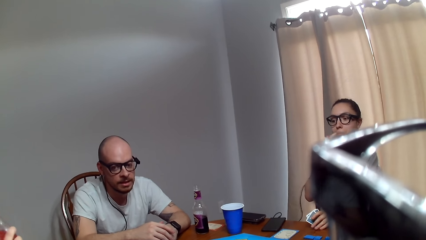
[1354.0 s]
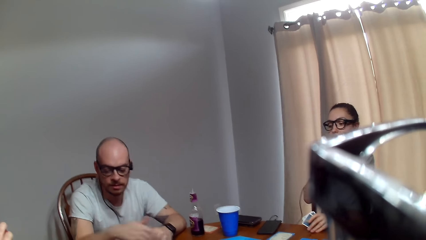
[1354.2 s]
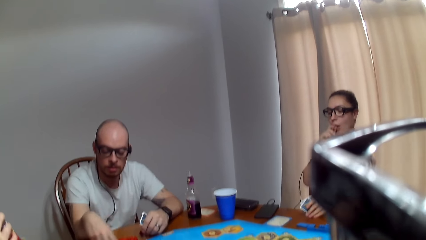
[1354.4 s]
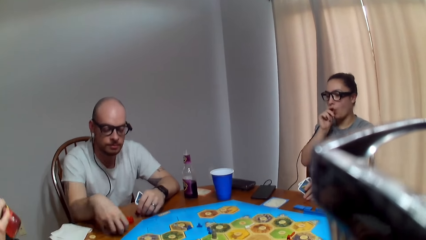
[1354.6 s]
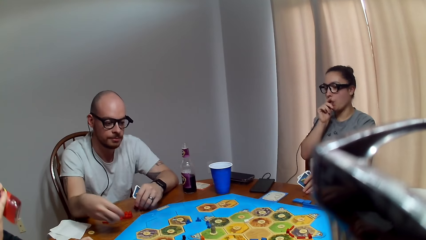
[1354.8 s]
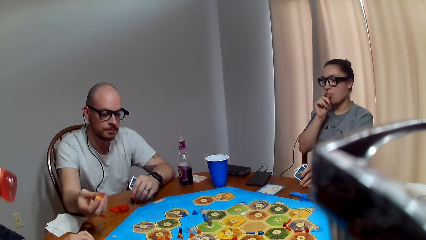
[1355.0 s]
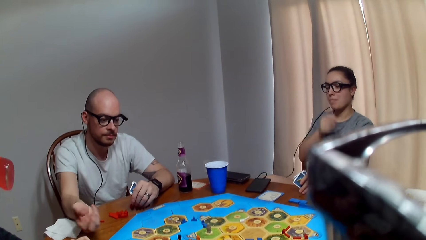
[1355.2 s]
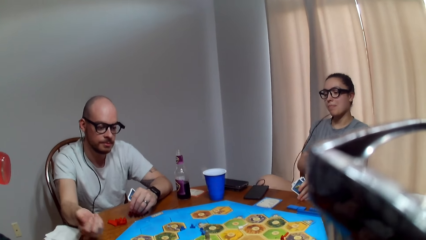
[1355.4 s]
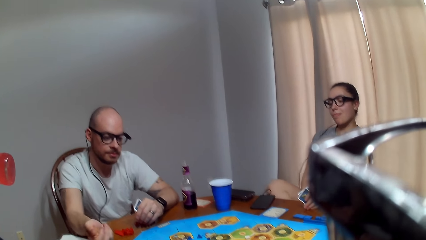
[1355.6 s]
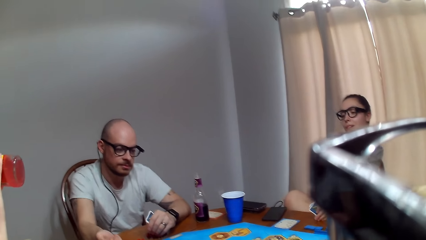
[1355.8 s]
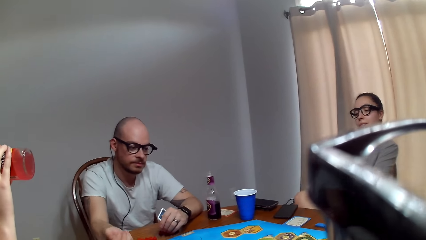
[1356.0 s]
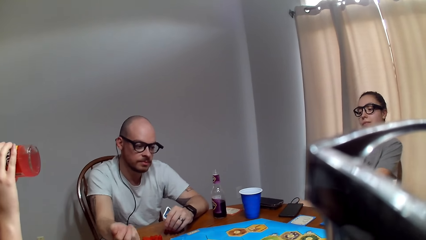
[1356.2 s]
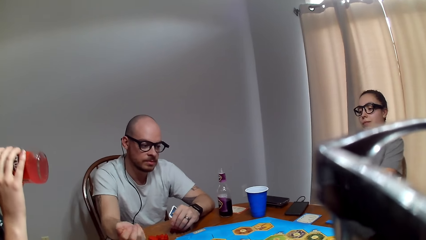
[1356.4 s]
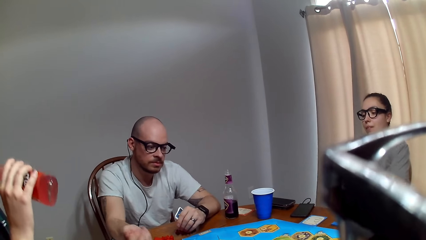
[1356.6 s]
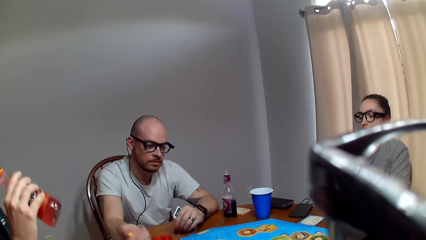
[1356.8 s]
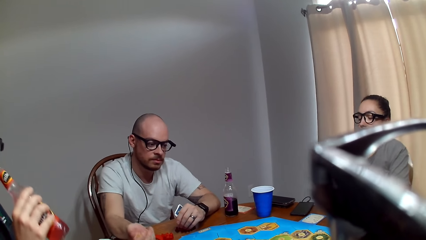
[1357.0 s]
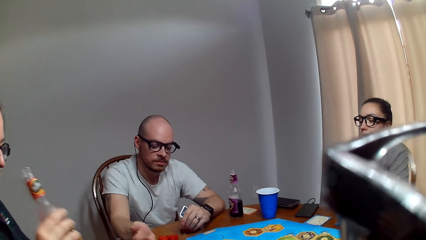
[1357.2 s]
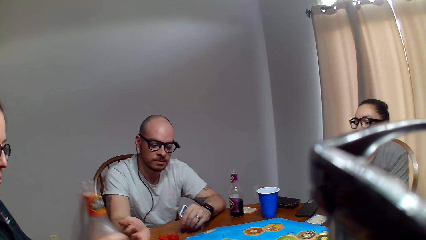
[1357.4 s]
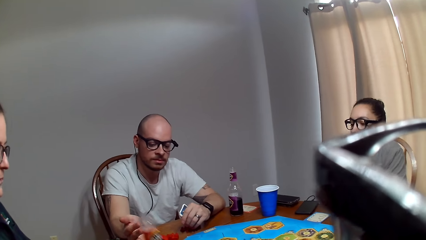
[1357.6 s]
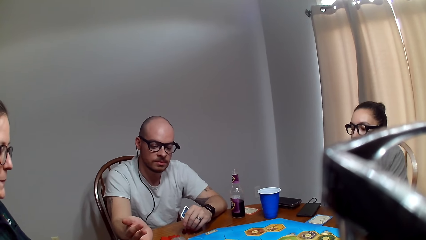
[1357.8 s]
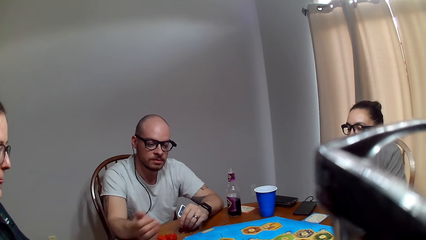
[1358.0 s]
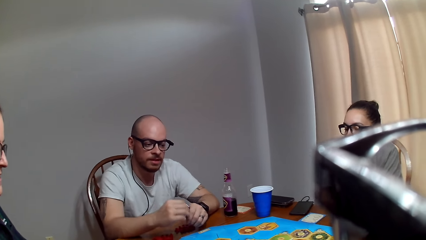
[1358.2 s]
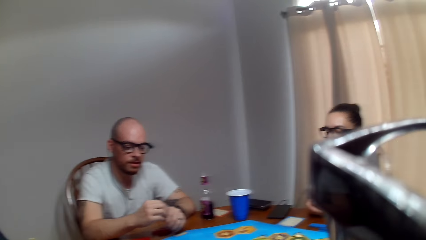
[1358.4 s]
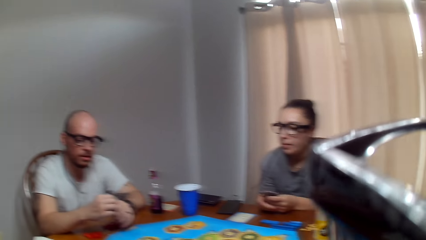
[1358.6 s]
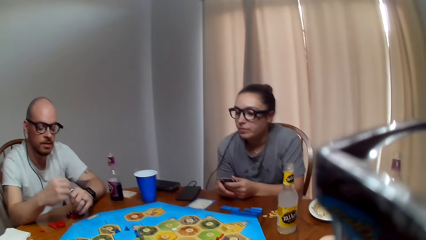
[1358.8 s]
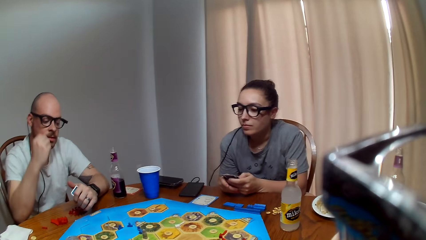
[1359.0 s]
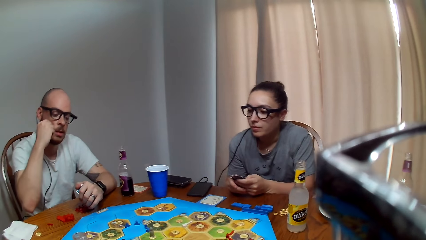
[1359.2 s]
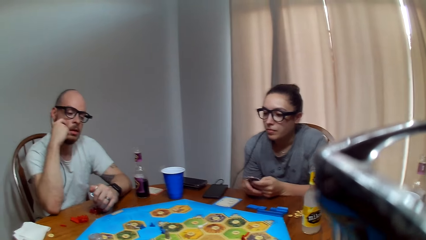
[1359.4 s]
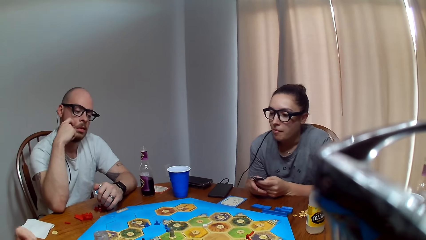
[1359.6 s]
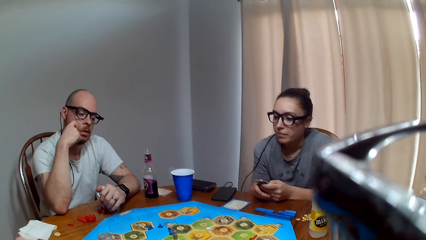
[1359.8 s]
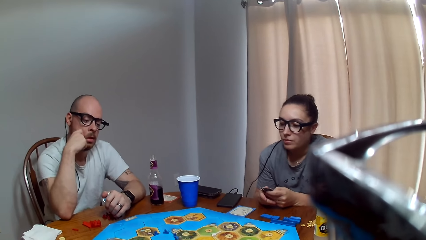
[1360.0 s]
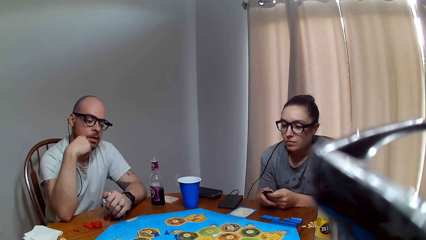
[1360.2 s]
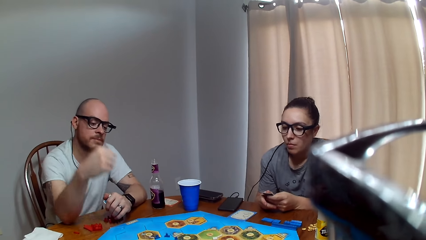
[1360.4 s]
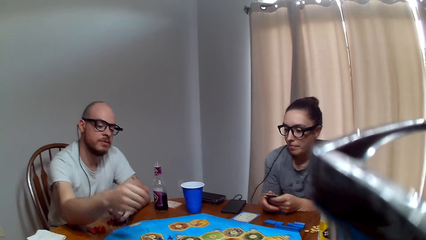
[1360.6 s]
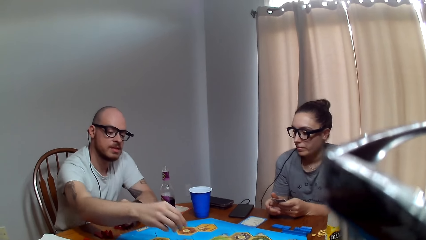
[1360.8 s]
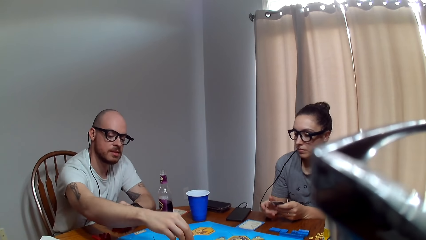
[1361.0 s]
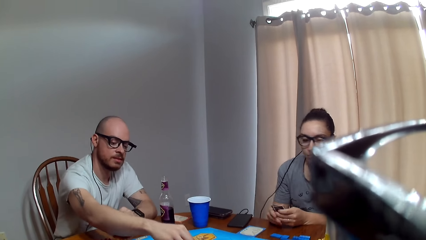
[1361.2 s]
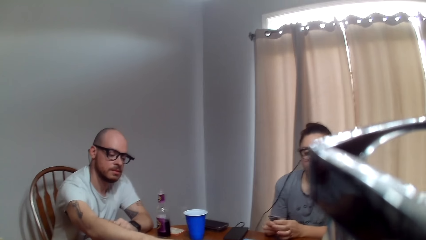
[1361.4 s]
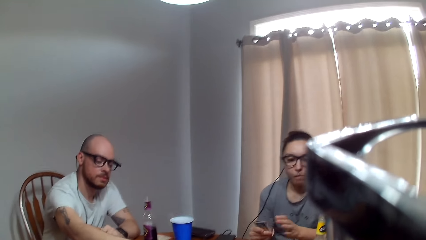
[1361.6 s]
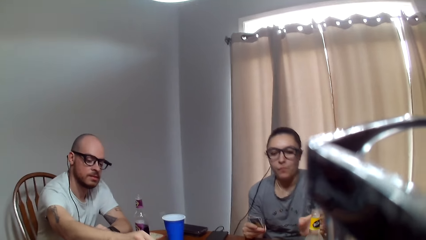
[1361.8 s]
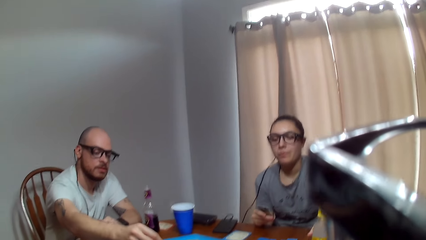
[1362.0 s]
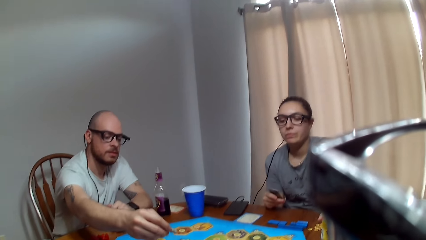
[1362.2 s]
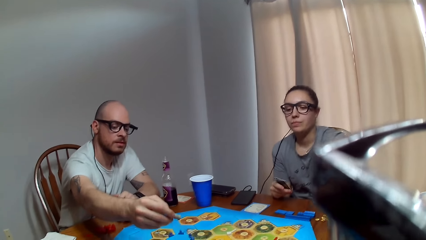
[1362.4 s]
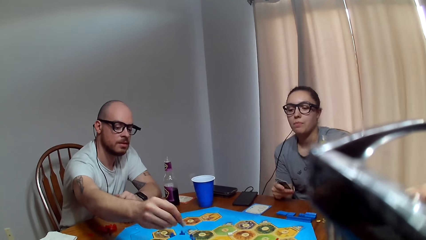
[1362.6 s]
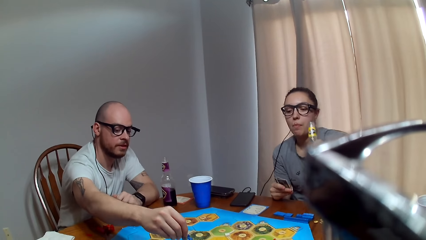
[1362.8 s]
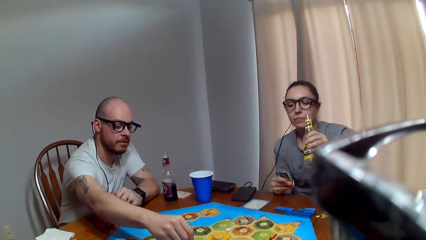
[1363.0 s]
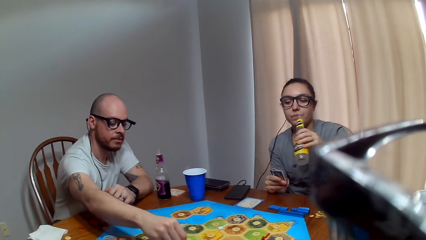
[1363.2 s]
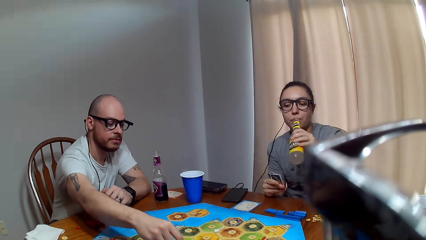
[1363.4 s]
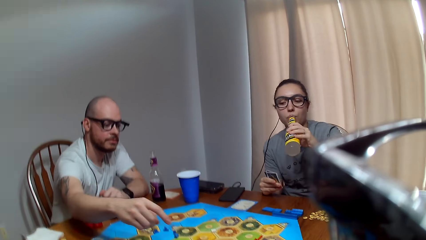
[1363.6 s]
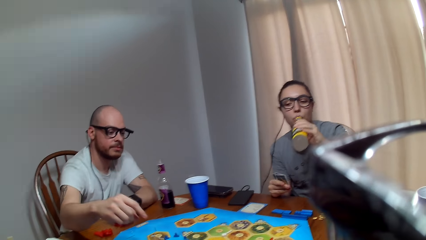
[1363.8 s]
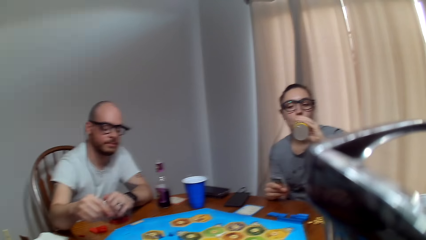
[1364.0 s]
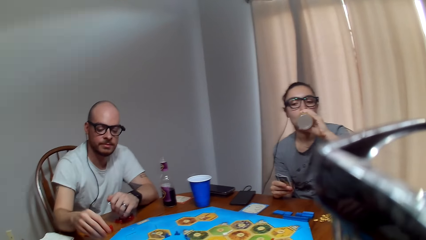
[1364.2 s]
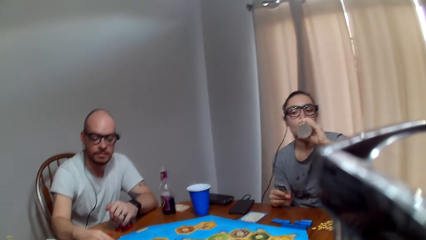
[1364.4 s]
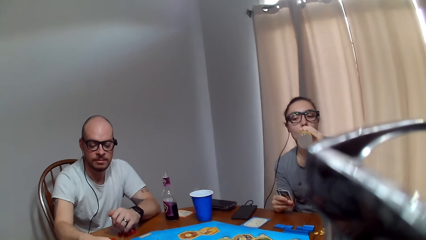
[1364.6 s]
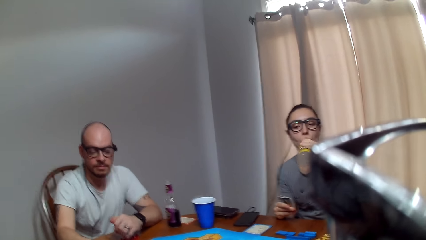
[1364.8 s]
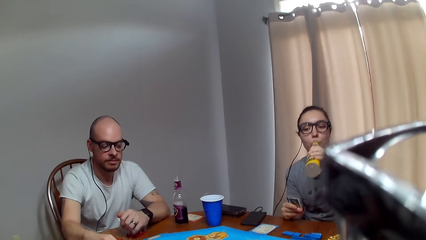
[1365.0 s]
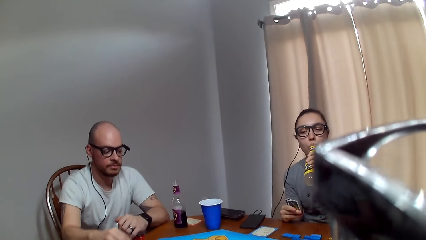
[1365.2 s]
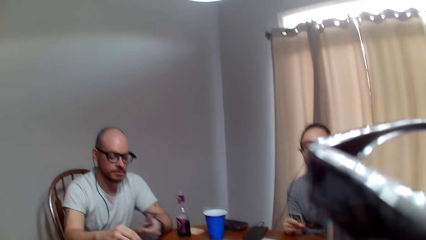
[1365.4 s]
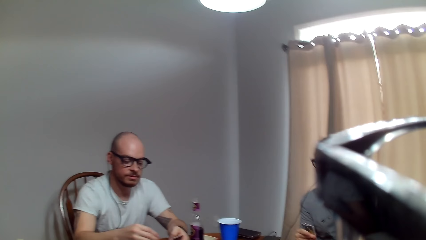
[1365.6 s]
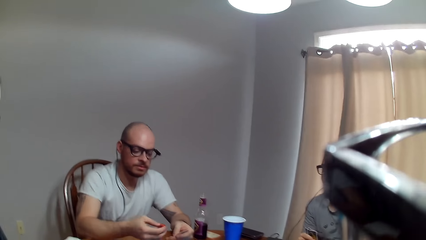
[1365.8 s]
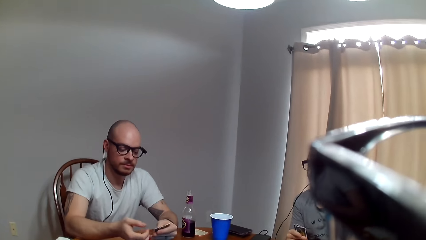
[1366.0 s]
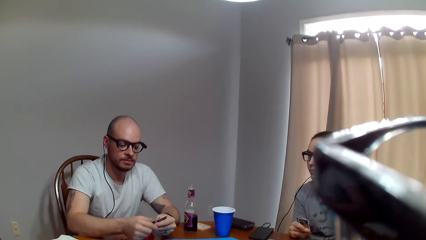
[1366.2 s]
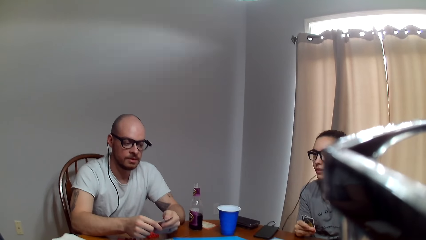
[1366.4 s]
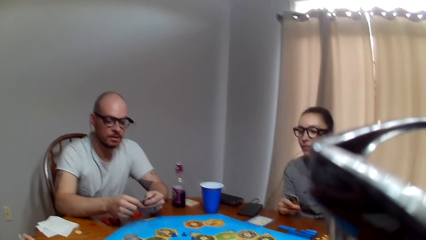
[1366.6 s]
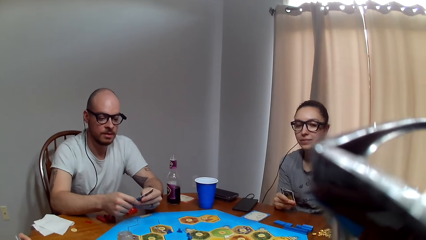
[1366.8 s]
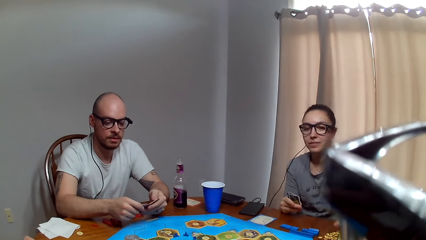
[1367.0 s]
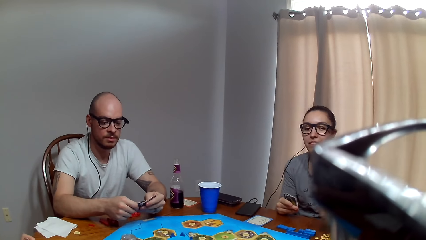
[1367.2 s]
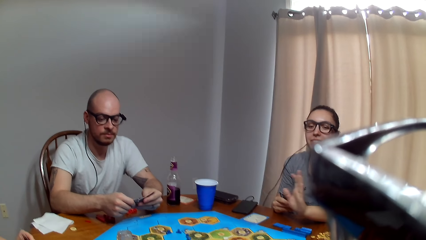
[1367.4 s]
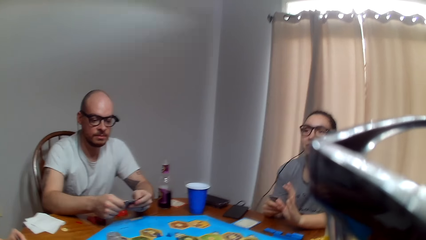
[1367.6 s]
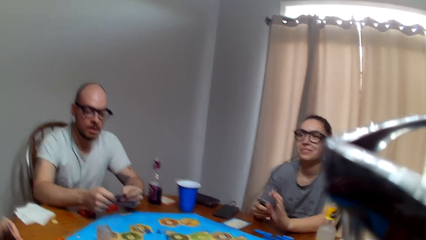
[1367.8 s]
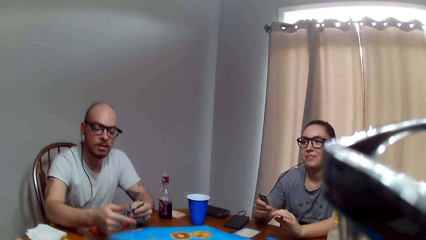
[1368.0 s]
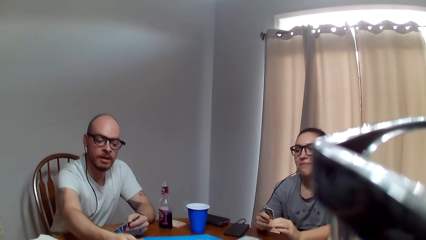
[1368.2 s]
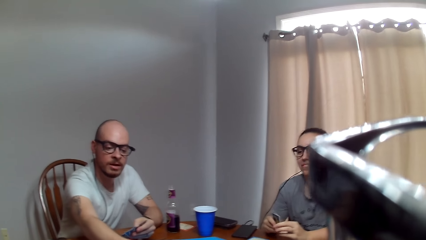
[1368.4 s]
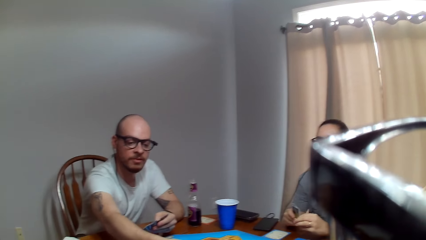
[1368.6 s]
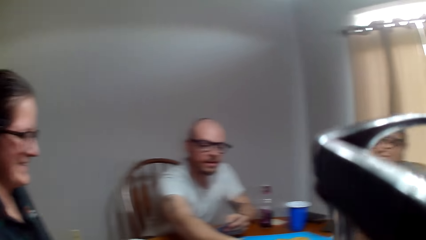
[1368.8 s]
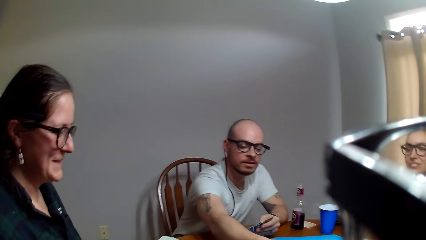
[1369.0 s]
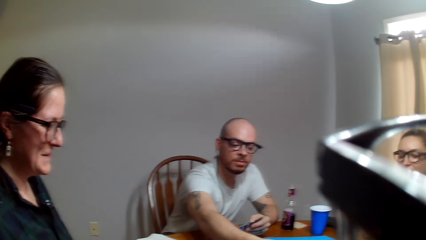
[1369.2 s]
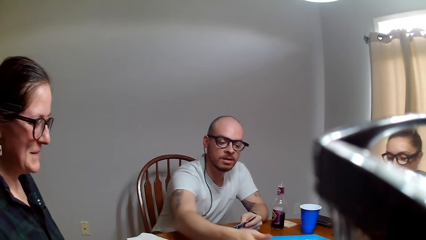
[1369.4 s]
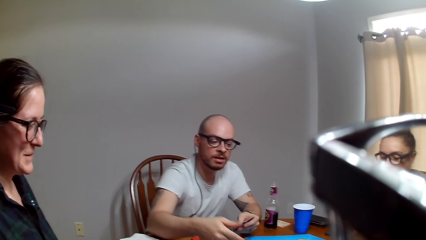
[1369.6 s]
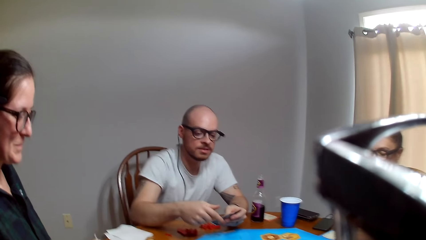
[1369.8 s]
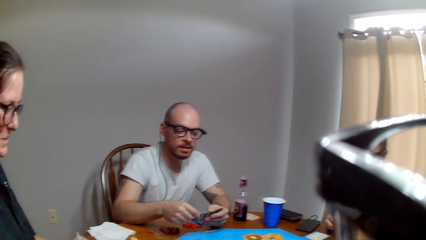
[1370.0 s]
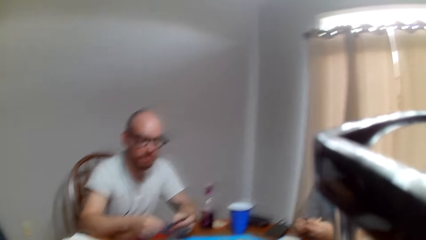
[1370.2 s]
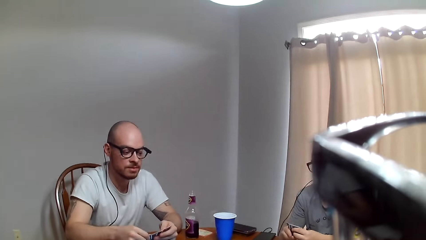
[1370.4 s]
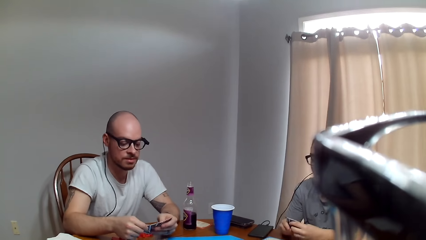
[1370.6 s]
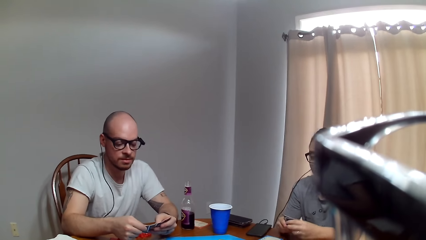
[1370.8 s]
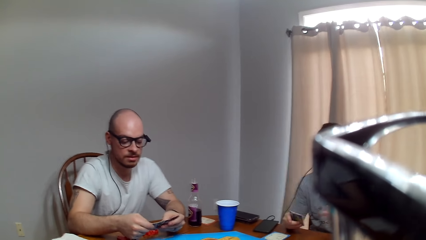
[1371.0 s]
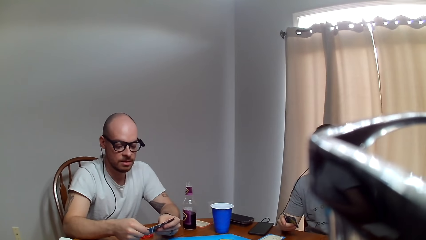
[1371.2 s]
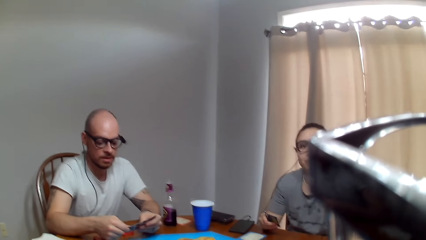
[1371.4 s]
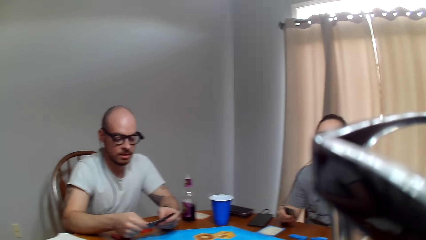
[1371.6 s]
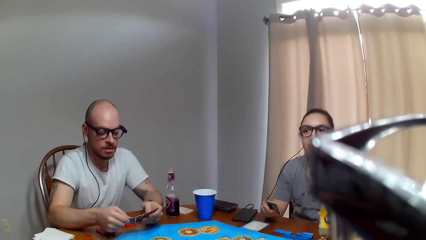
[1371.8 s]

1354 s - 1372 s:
A man responds to a woman. The woman rubs her lips with her hand. The man collects the dice and rolls the dice. Another woman drinks her beverage. The other woman takes juice. The man speaks and moves the peg on the game board. The first woman drinks juice. The man makes a sound and organizes his cards. The man speaks to the other woman. The camera wearer speaks to the man.
